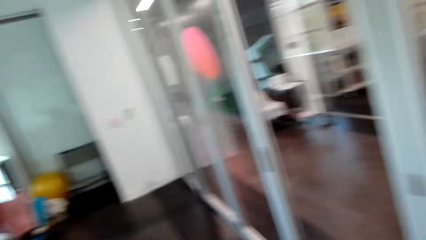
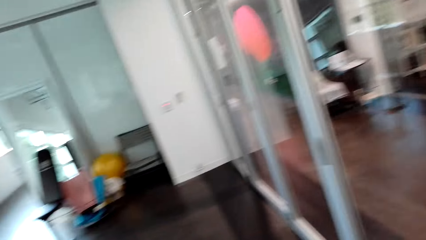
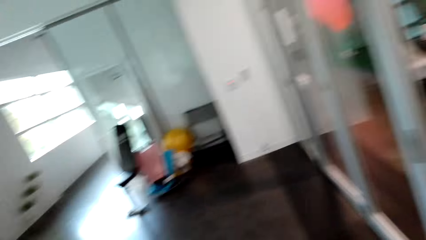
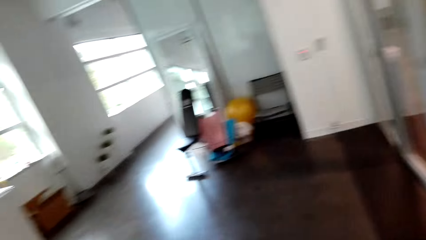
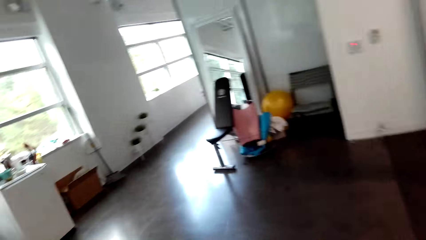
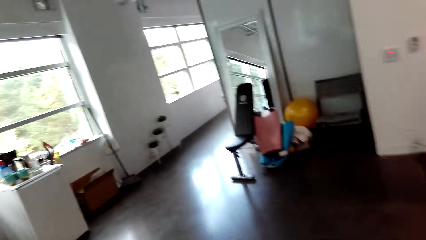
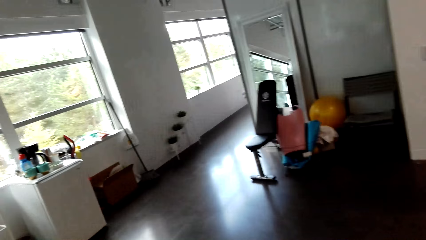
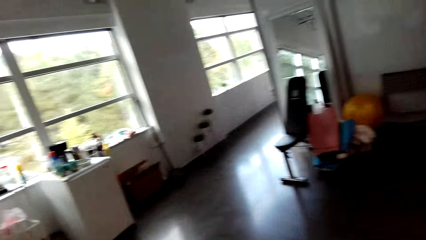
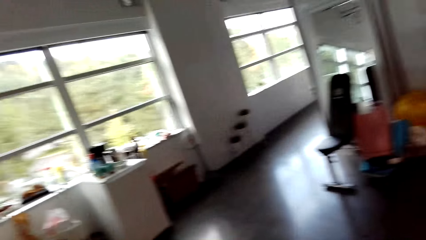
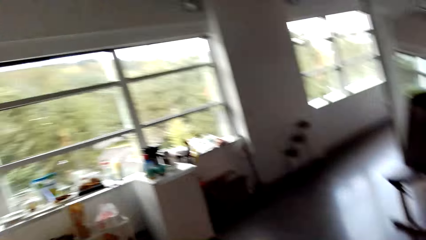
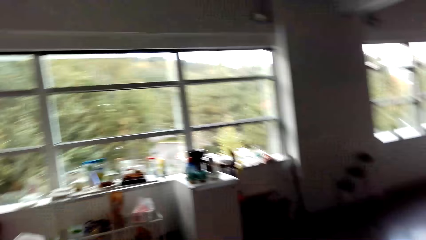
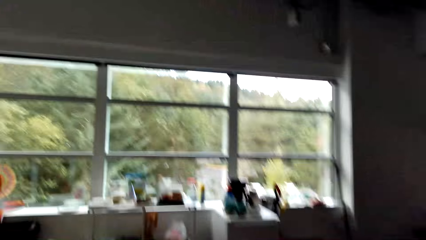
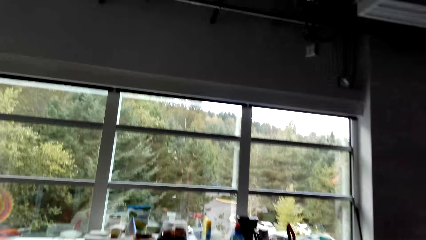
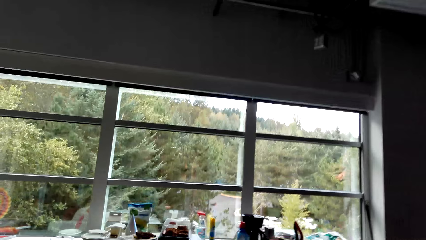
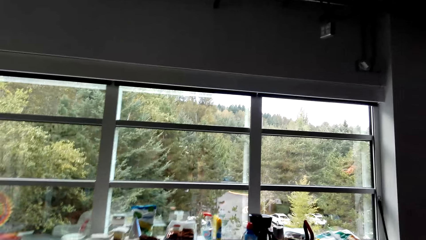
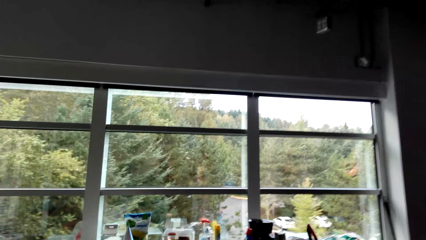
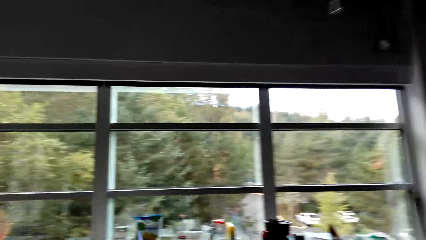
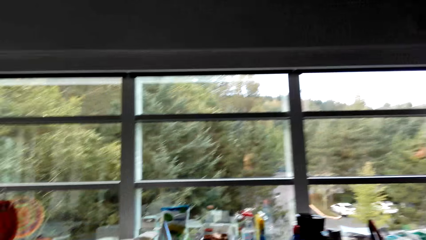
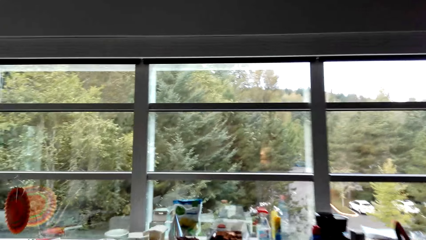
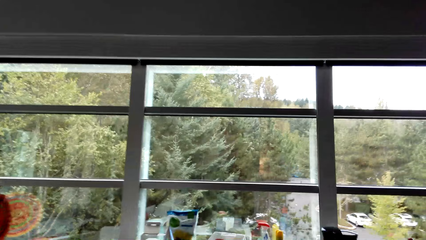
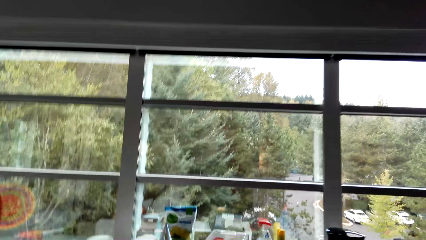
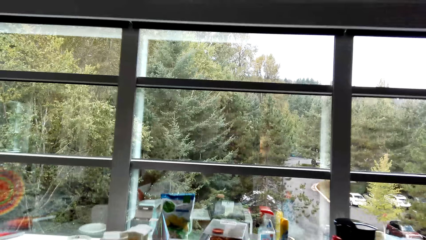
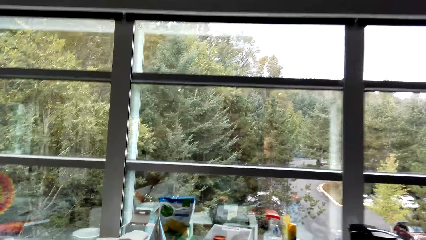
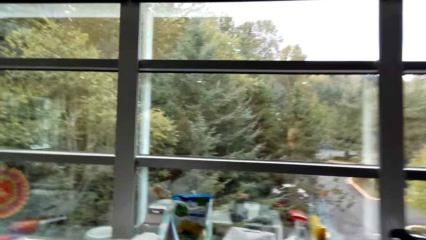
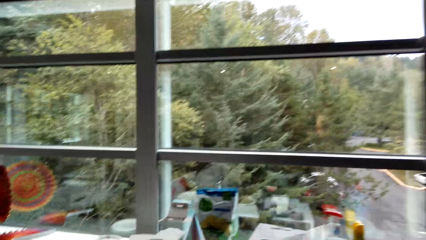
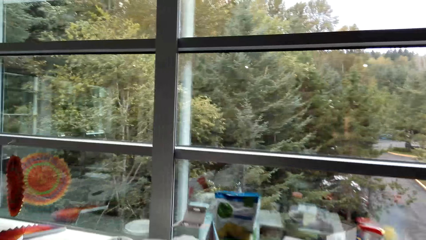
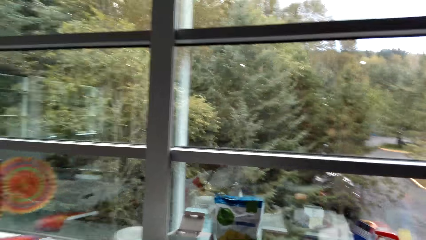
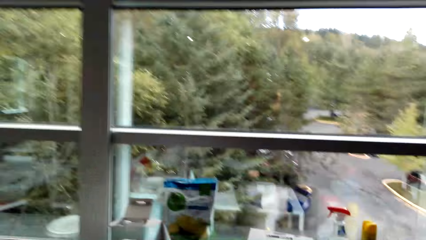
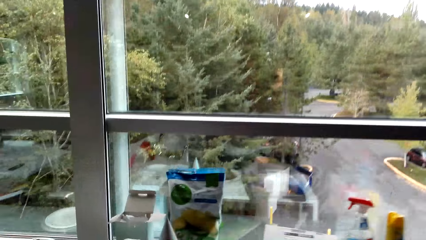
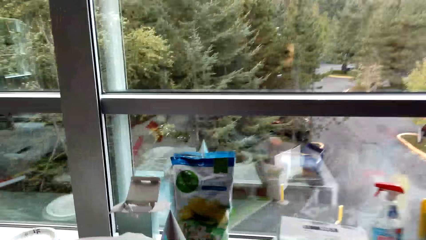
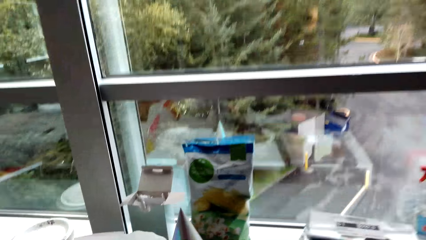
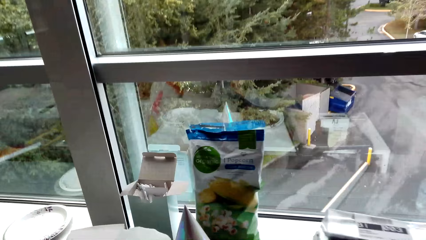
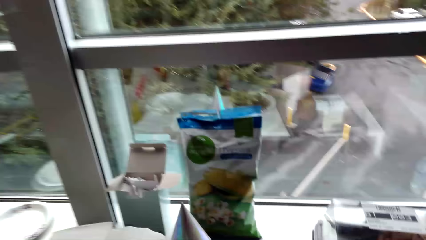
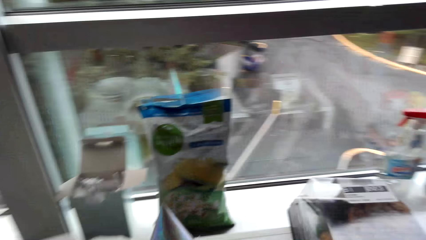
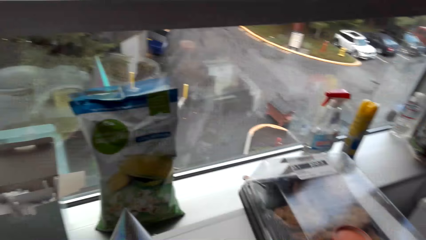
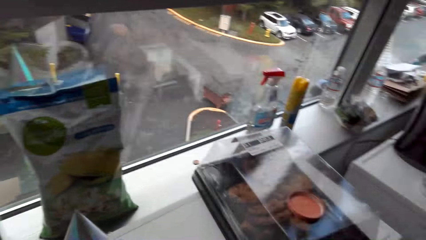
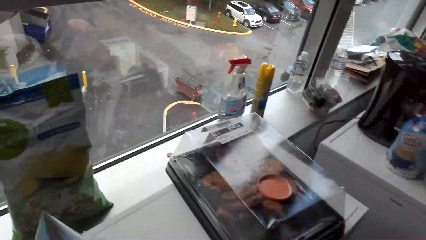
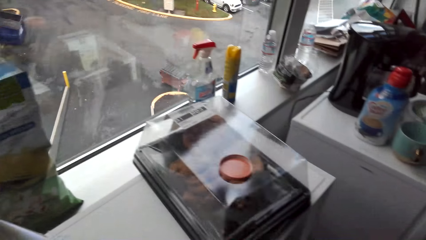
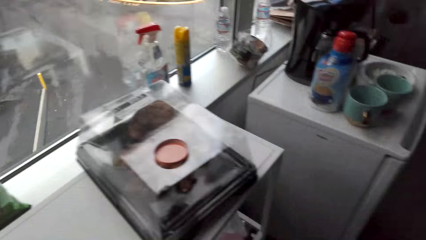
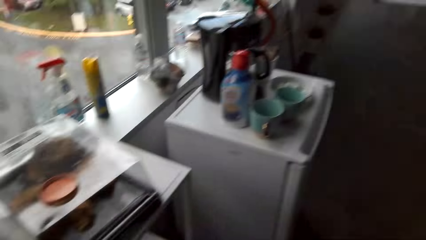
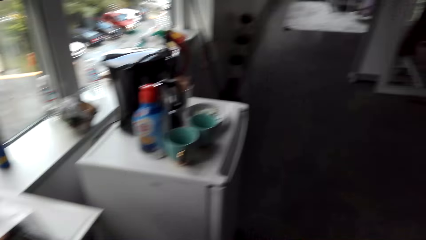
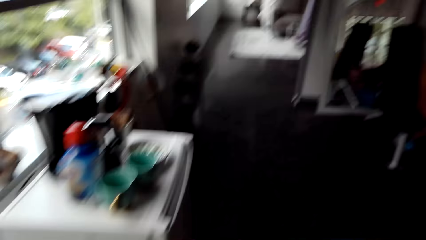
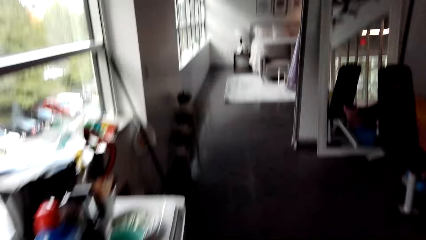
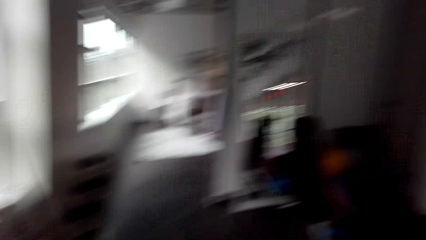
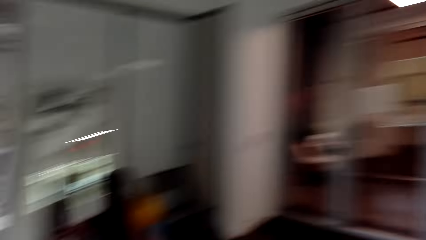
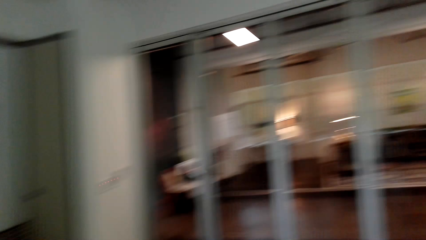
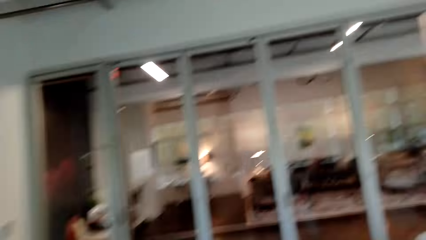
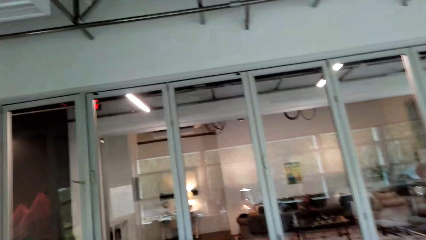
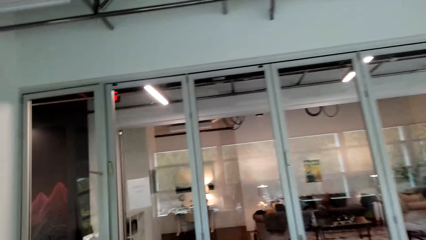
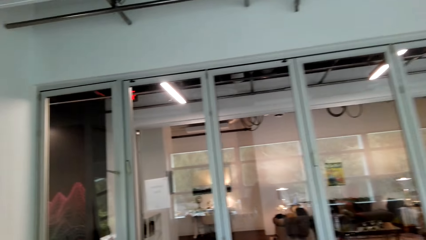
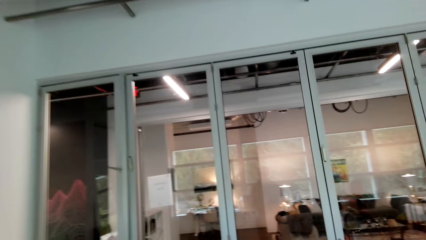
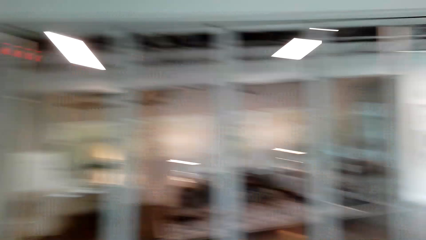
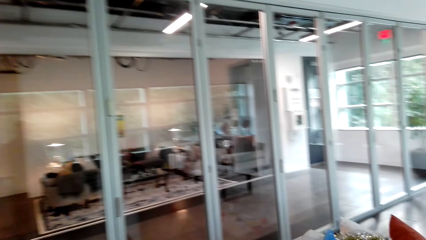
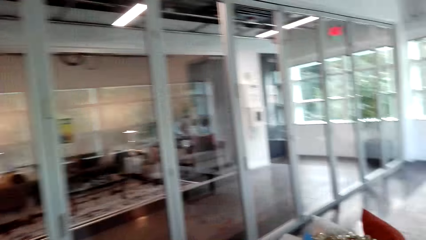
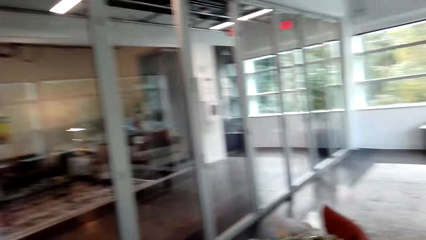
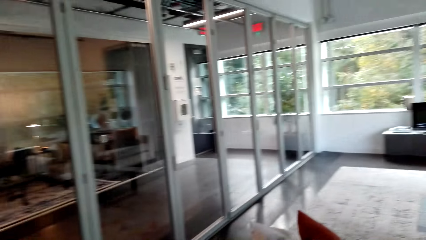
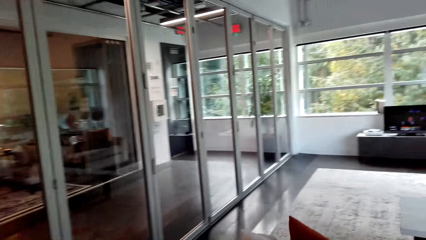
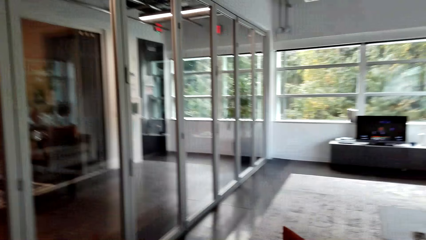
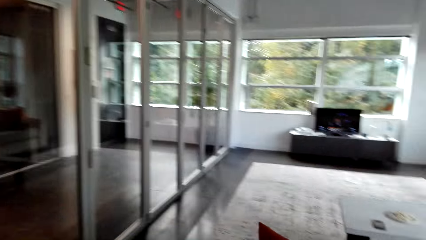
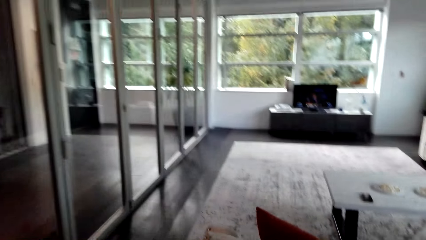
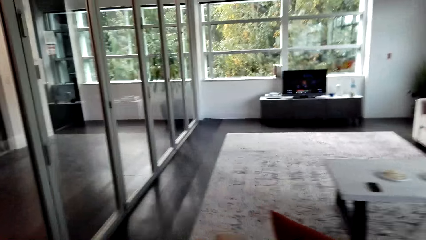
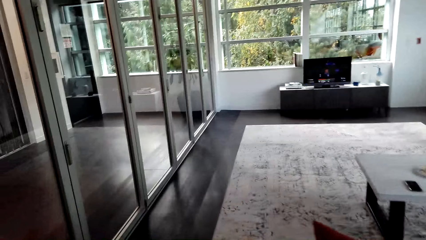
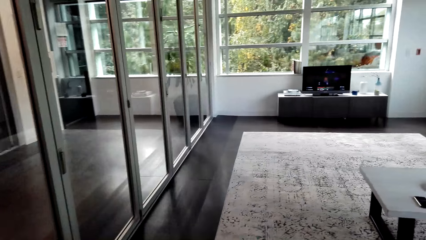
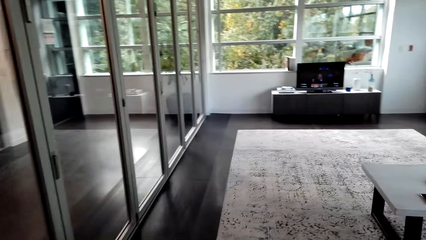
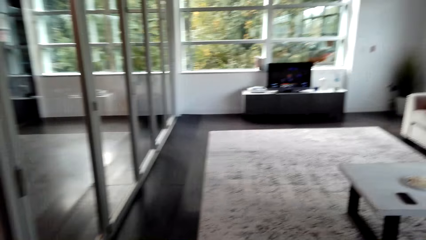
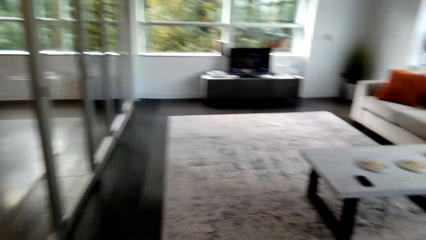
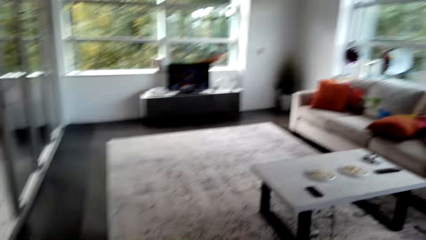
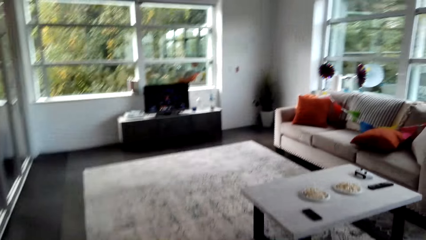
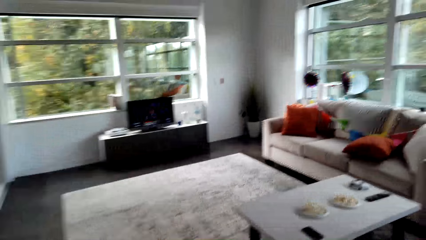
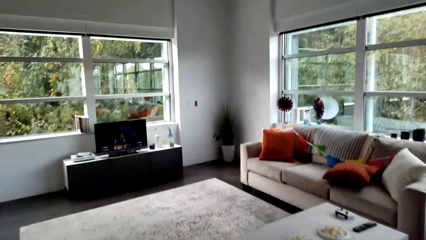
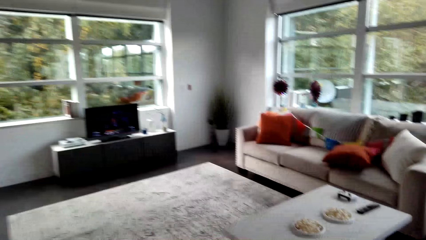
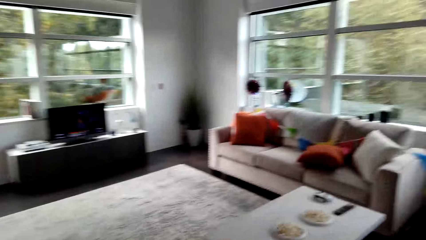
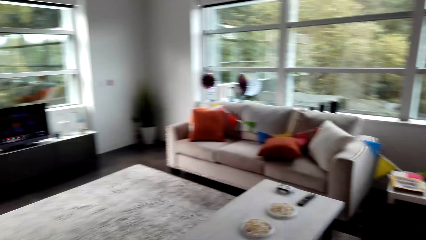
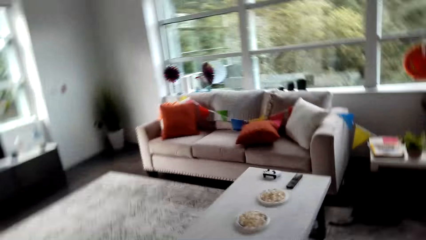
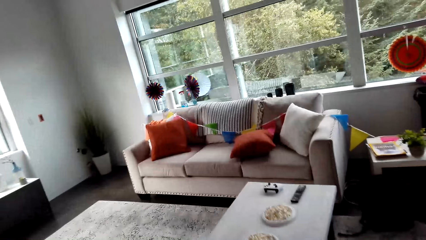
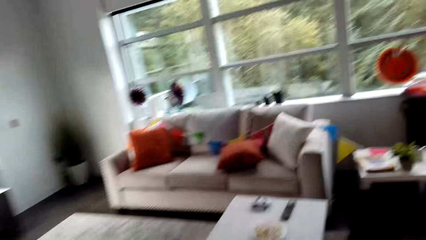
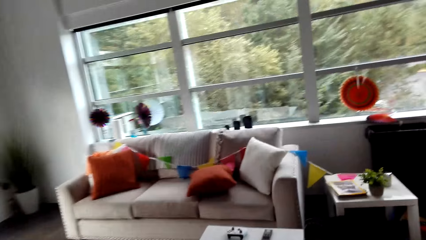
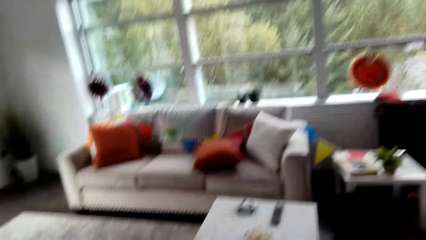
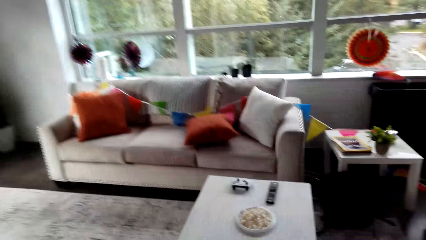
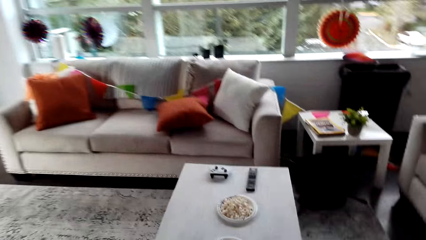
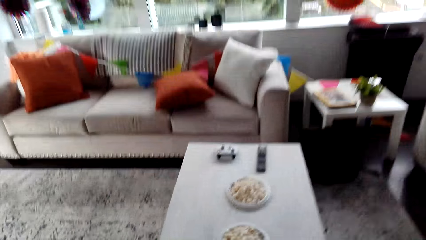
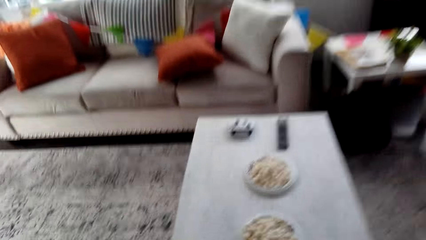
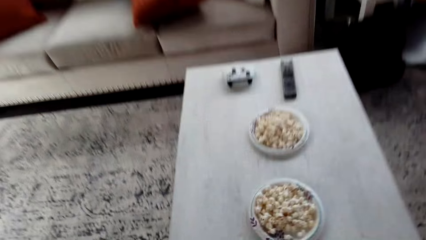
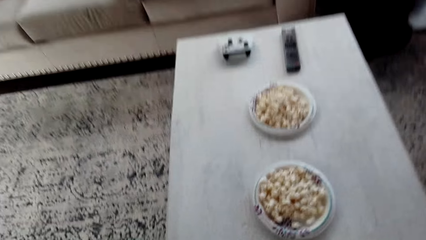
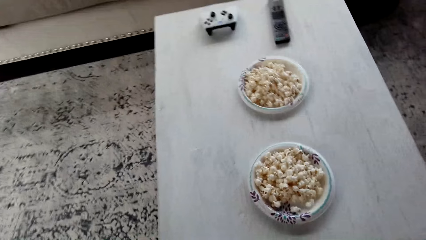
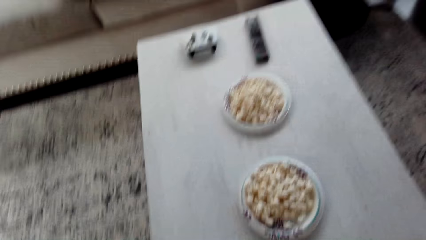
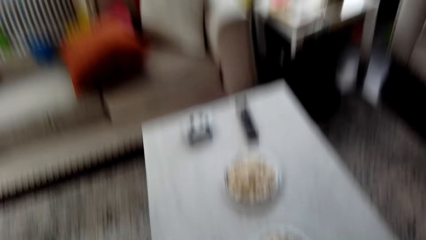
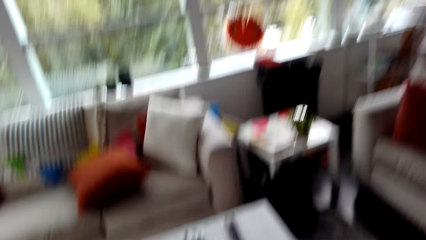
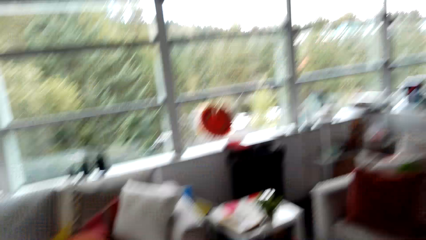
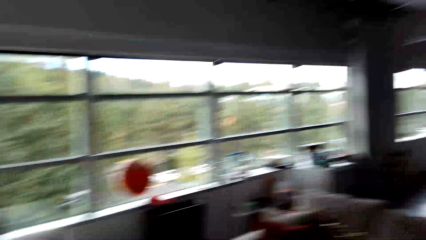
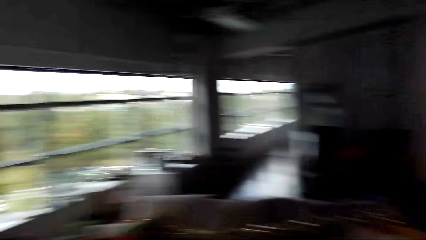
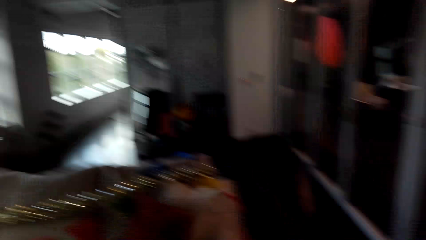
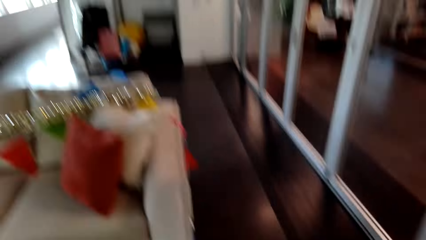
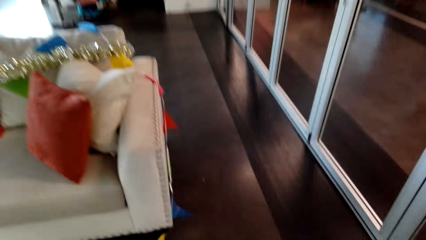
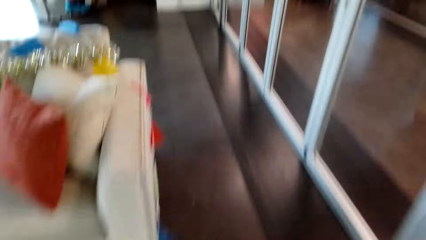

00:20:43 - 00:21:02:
The camera wearer walks towards a fridge. They open a drawer. They walk around a room.
